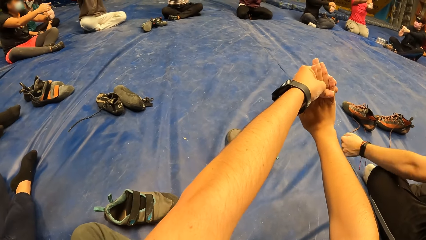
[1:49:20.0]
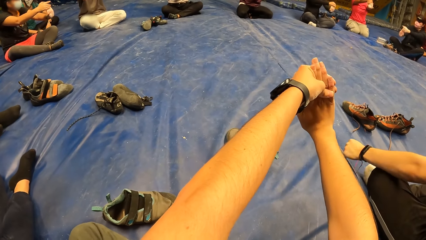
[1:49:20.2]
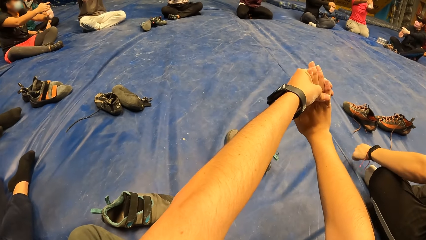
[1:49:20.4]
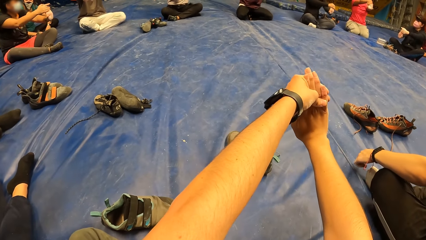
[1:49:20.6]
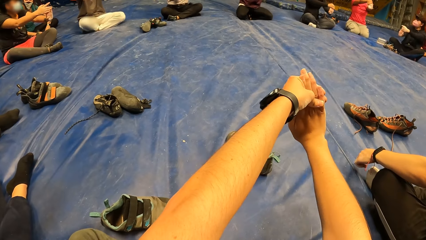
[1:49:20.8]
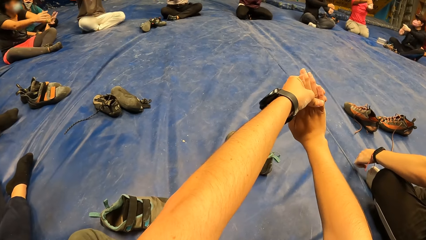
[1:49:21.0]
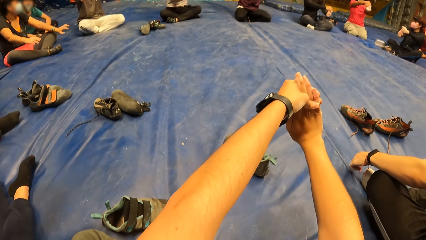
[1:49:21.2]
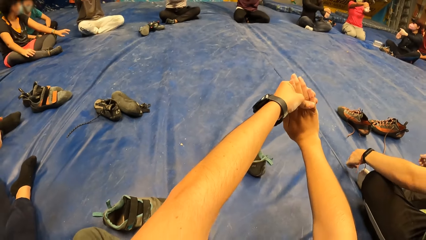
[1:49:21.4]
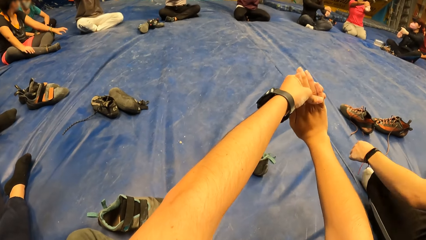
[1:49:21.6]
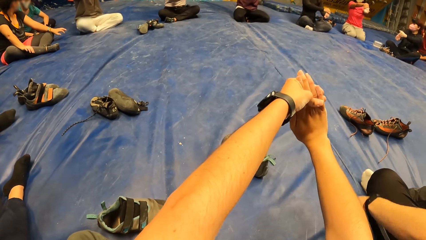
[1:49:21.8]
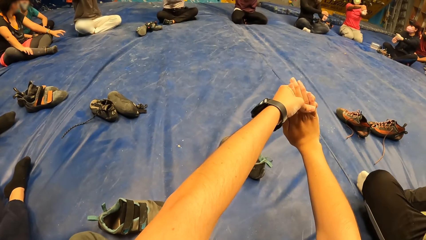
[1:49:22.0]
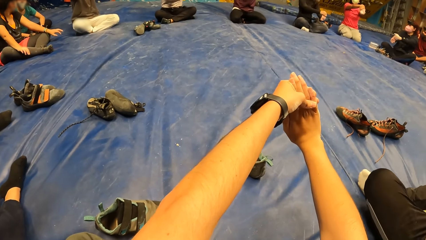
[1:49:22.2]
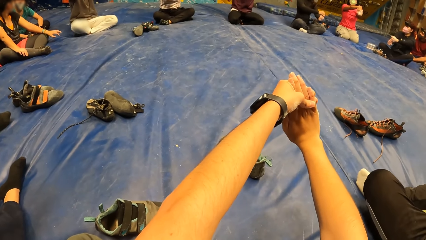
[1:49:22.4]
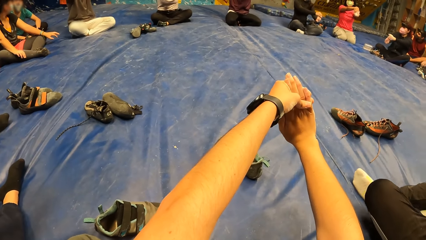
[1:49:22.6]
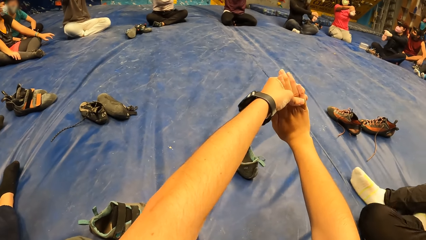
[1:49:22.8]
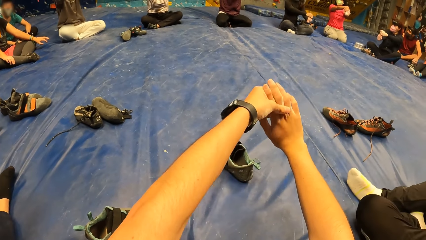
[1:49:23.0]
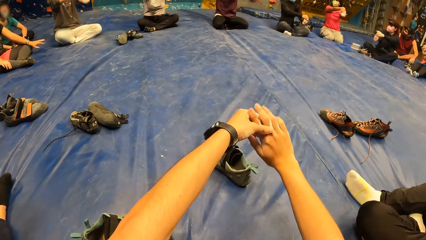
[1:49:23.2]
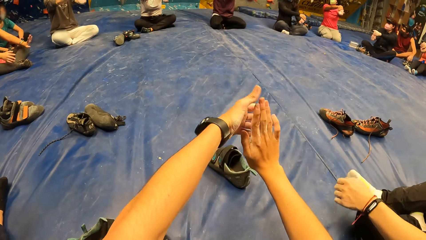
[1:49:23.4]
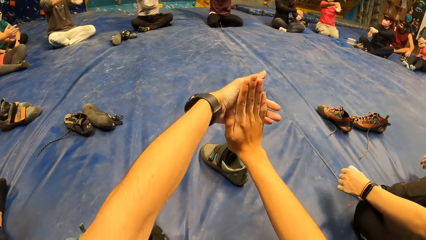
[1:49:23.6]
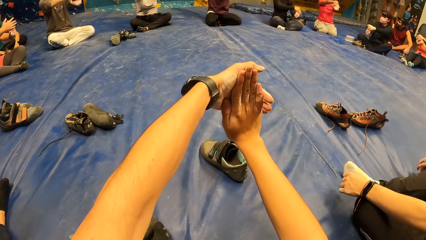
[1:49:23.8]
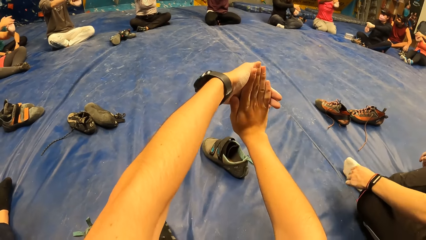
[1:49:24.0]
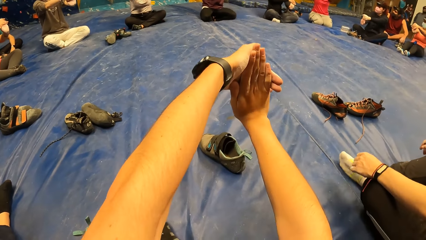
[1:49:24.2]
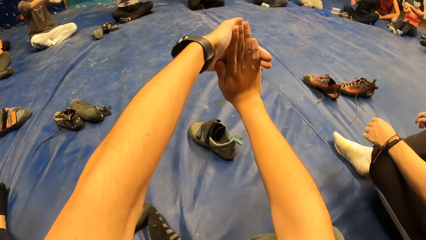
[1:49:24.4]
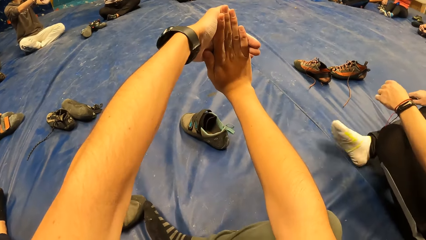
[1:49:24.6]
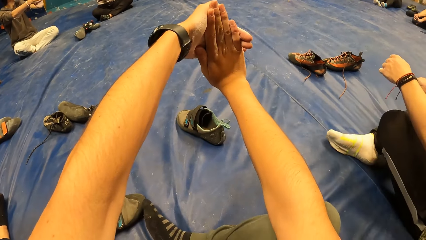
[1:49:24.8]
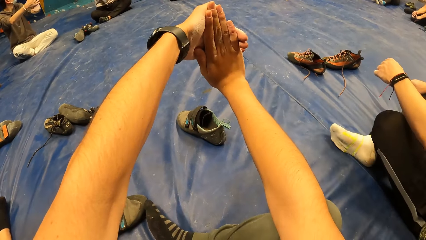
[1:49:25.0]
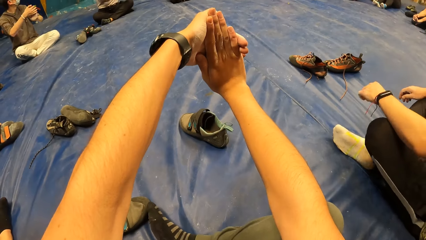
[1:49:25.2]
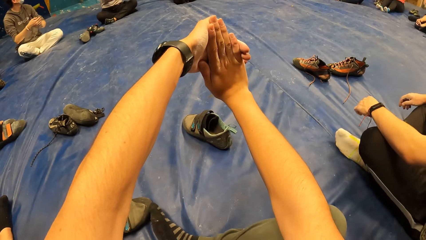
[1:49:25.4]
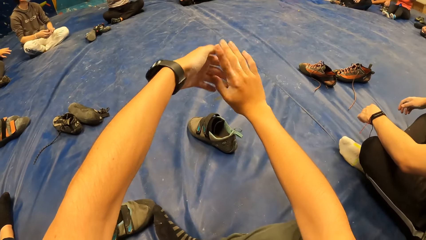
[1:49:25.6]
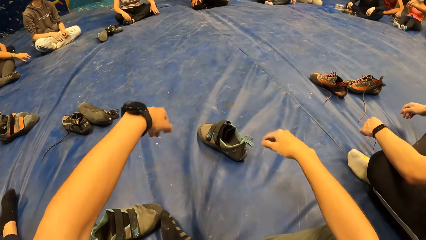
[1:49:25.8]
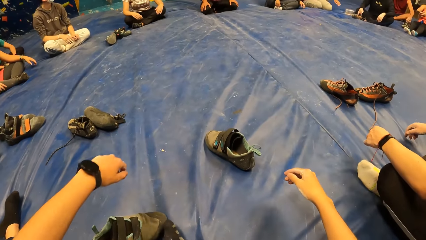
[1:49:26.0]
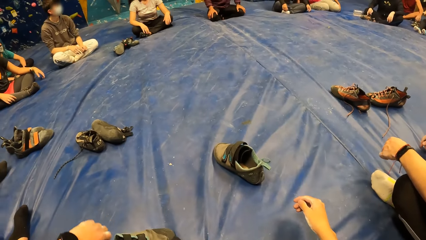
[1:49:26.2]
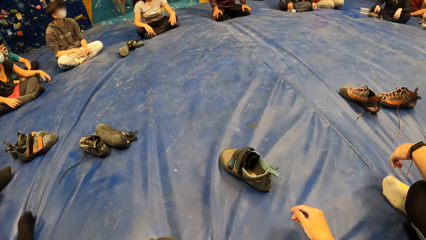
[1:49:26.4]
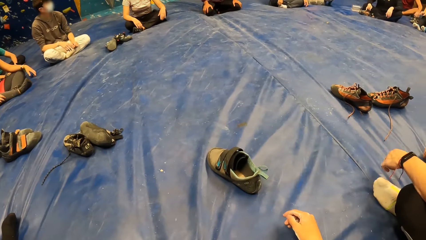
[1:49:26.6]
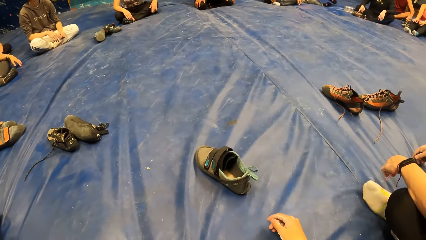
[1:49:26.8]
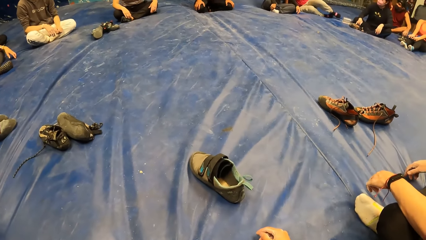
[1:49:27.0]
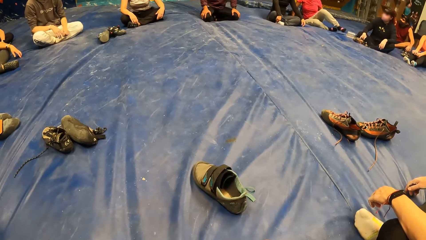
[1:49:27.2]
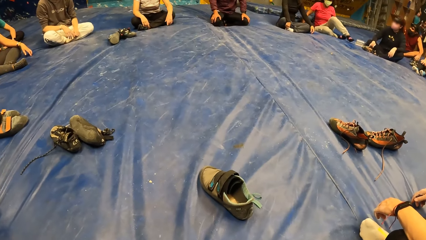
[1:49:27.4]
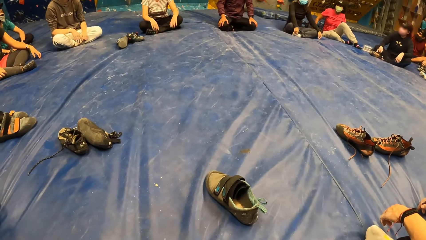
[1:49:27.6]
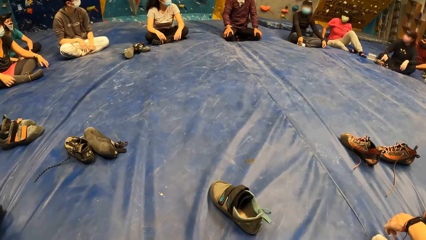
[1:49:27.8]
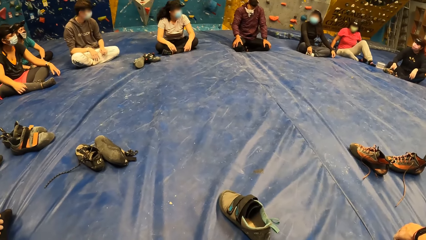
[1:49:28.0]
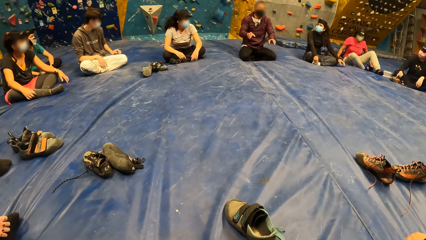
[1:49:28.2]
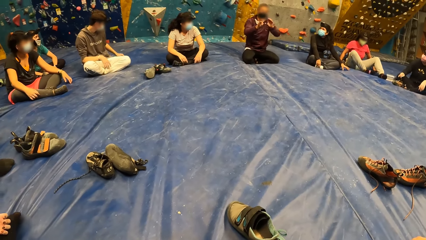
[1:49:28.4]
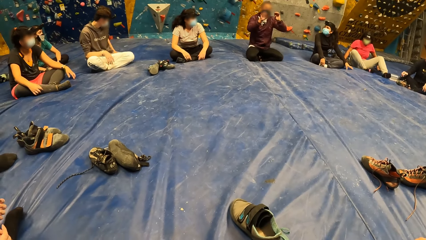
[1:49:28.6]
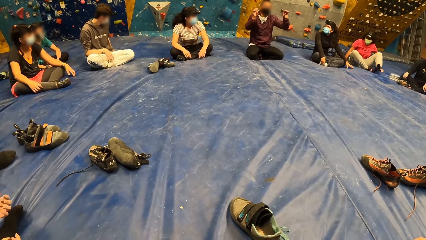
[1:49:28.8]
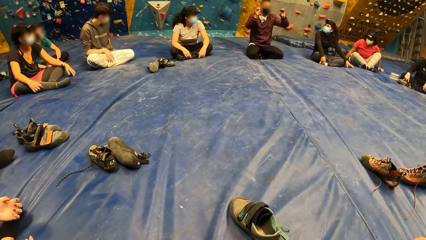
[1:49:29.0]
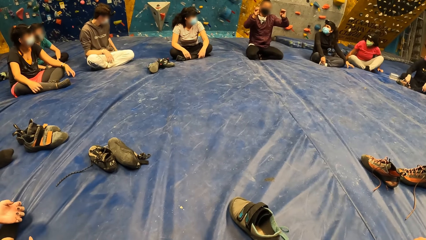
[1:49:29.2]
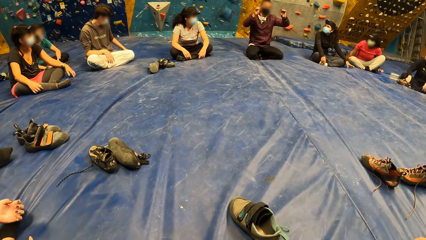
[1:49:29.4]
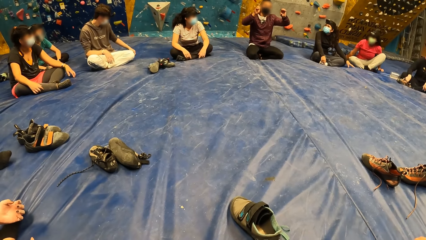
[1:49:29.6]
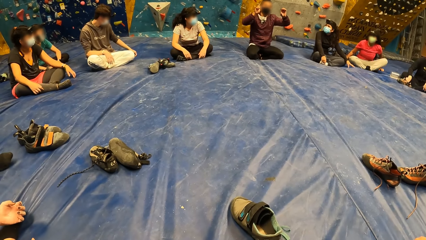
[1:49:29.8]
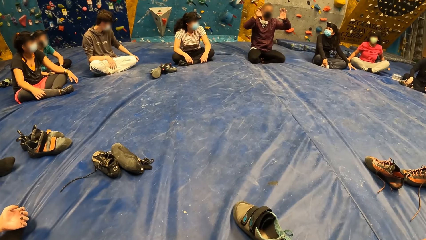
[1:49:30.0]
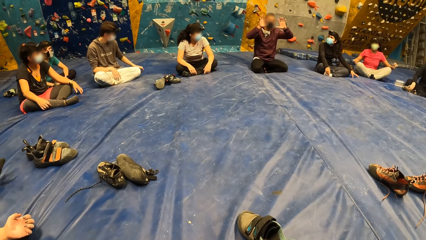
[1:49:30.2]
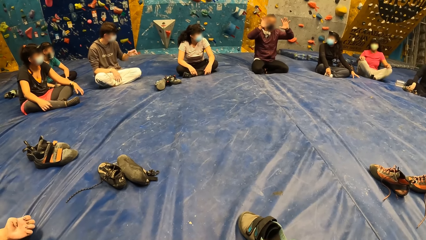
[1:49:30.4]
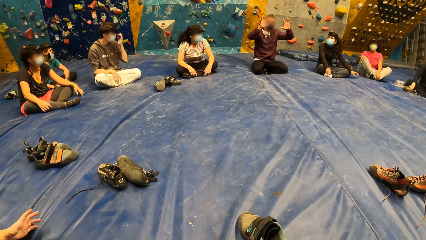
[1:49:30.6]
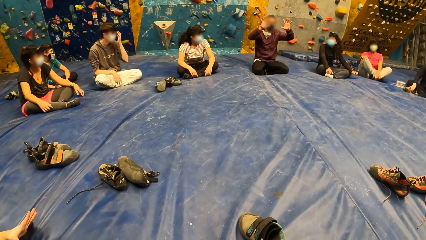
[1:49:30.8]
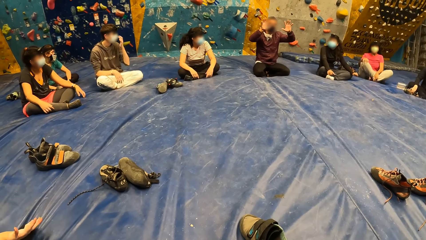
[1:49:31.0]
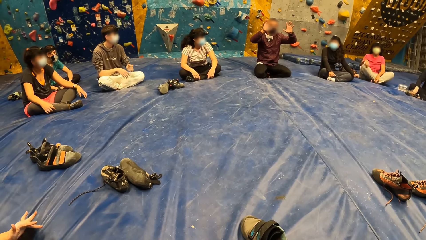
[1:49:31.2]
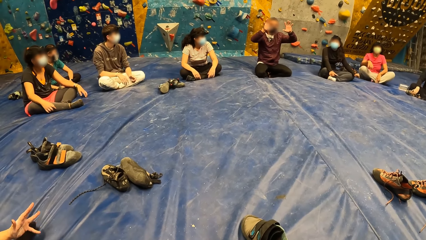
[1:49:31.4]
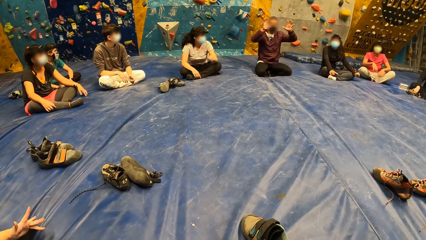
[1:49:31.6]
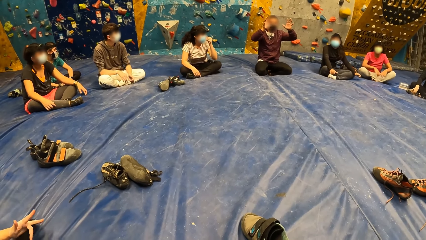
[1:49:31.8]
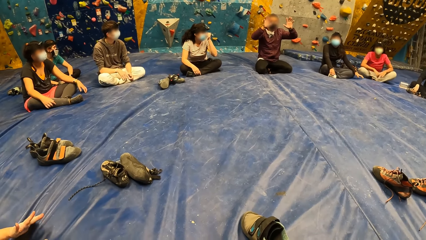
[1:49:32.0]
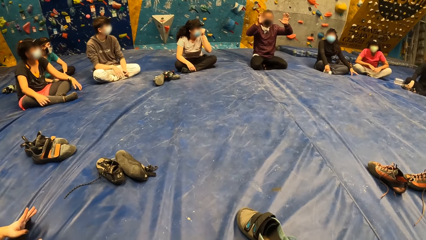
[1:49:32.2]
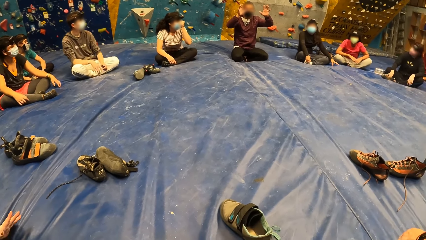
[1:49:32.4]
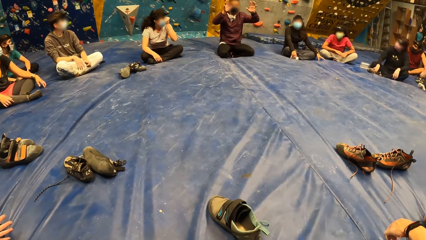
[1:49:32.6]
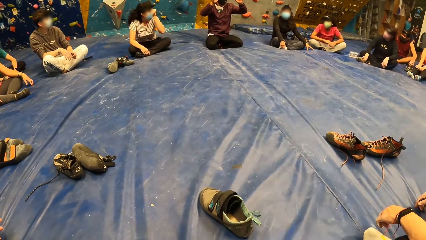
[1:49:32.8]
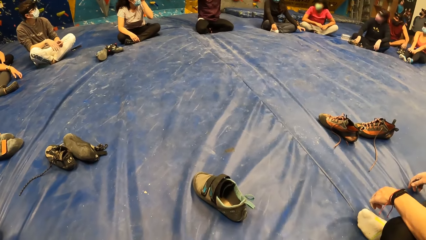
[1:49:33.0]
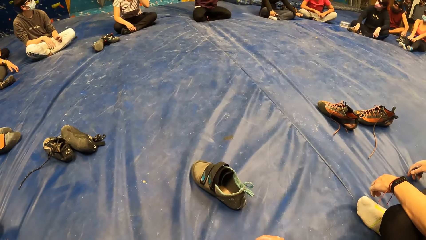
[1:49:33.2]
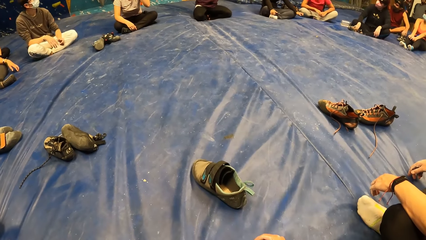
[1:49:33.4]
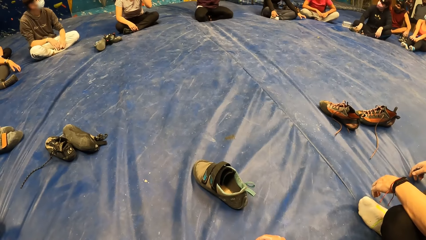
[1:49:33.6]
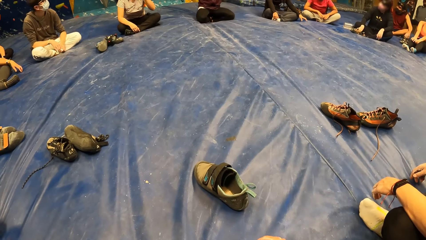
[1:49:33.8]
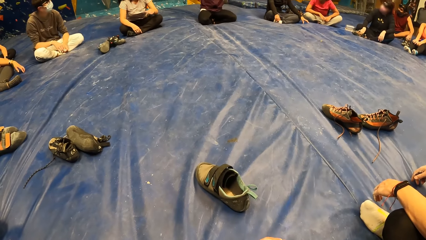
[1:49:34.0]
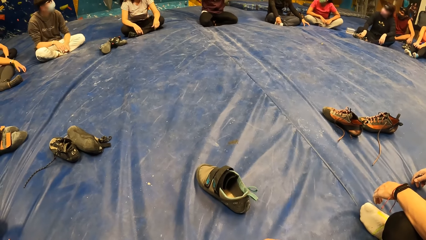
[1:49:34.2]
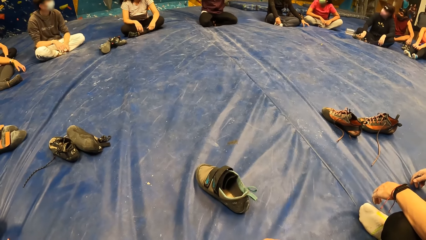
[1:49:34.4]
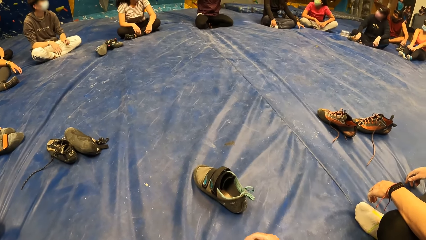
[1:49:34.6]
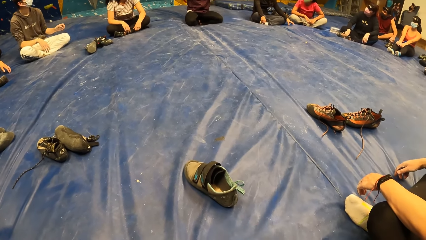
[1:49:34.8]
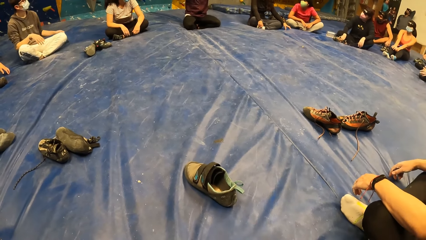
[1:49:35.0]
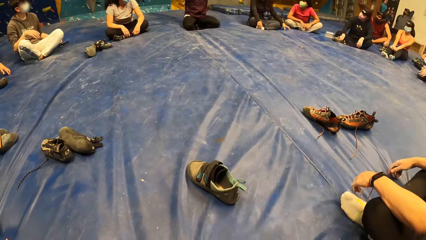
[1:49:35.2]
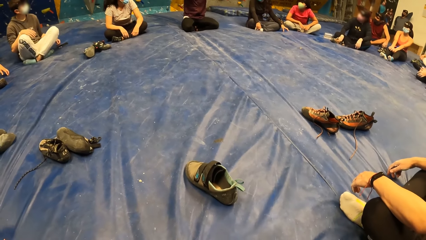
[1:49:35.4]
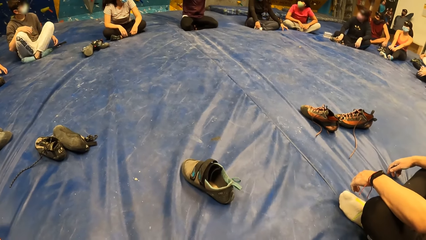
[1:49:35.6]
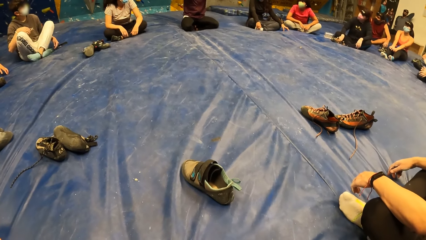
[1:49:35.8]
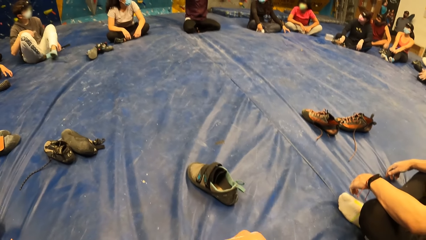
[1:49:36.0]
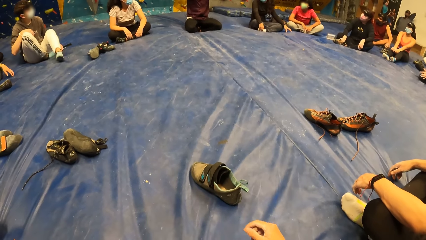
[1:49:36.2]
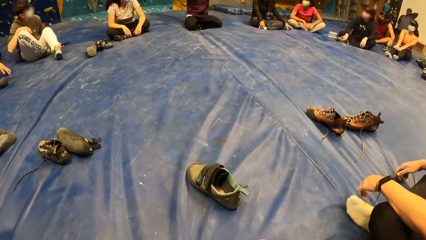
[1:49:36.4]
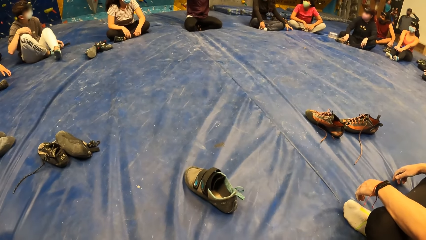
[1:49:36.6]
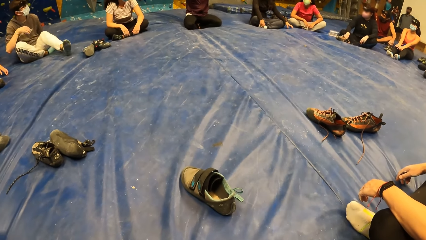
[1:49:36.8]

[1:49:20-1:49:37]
A man places his left hand on his knee. A woman places both hands on her knee. Another man places both hands on his knee. Another woman places both hands on her knee. Another woman places both hands on her knee. The camera wearer places his right hand on his knee. The first man places his left hand on his knee. Another woman places both hands on her knee. Another woman places both hands on her knee. Another man places both hands on his knee. The last man raises both hands. The second man touches his face with his left hand. He removes his left hand from his face. The first woman touches her face with her left hand.
